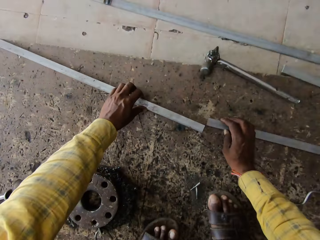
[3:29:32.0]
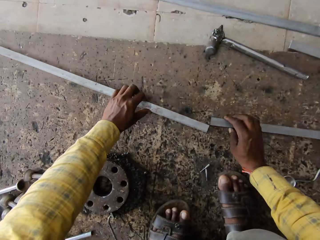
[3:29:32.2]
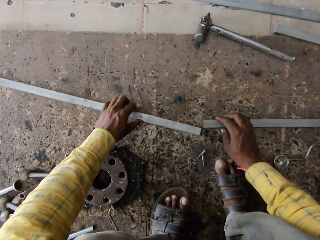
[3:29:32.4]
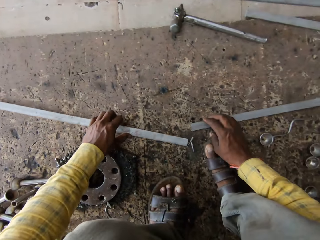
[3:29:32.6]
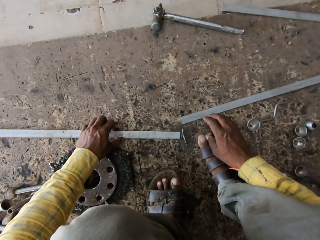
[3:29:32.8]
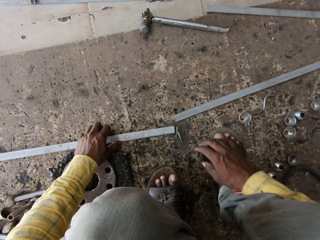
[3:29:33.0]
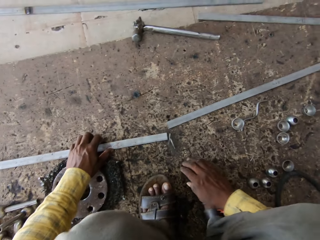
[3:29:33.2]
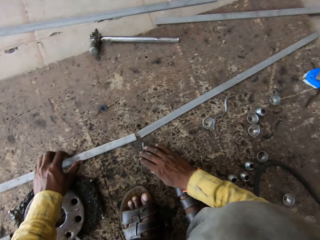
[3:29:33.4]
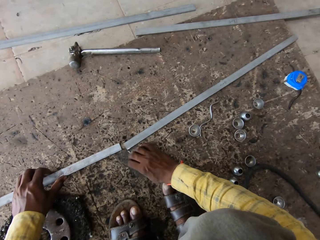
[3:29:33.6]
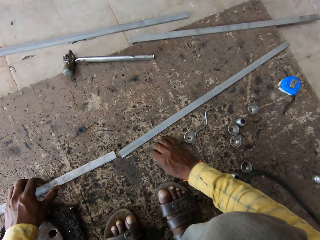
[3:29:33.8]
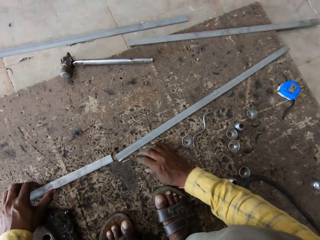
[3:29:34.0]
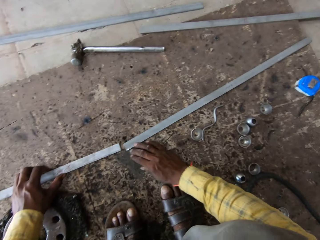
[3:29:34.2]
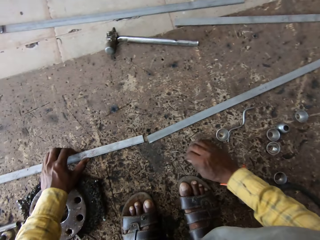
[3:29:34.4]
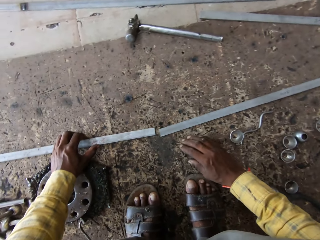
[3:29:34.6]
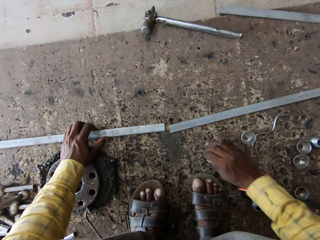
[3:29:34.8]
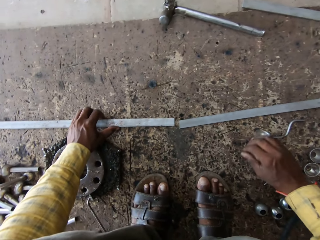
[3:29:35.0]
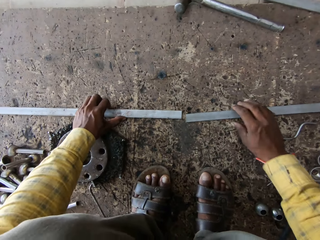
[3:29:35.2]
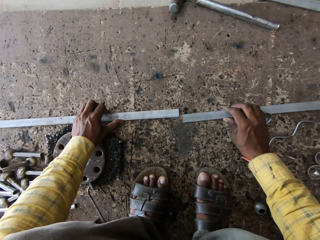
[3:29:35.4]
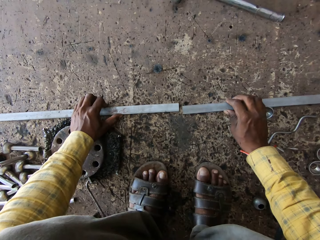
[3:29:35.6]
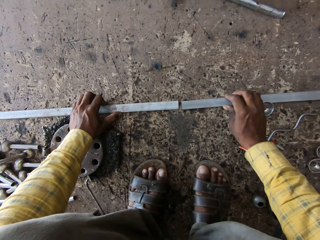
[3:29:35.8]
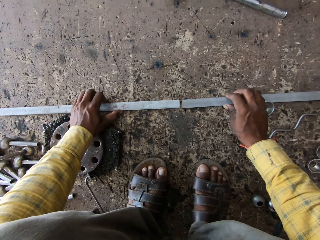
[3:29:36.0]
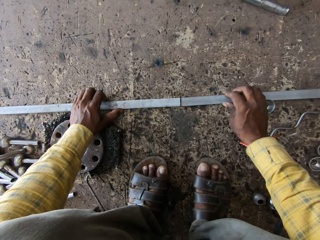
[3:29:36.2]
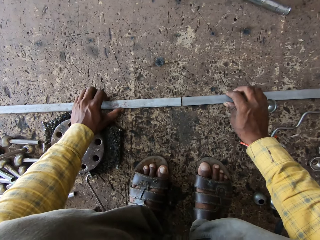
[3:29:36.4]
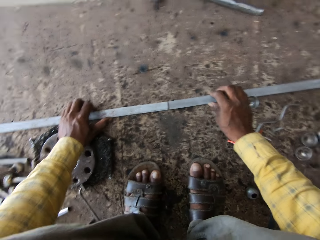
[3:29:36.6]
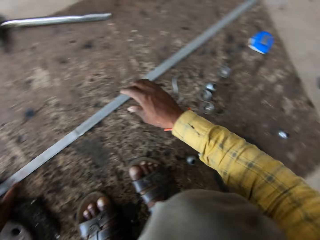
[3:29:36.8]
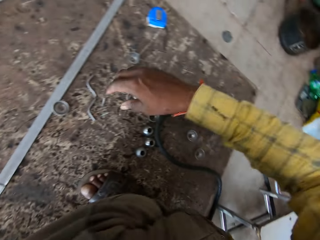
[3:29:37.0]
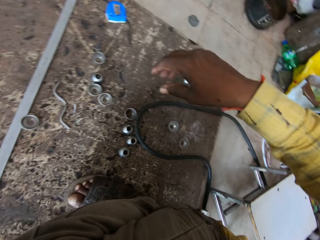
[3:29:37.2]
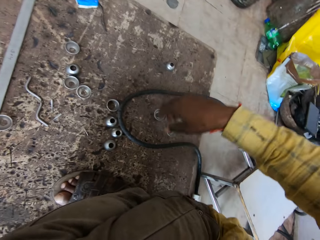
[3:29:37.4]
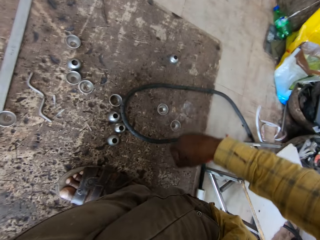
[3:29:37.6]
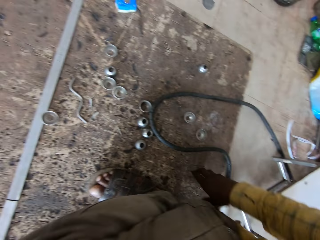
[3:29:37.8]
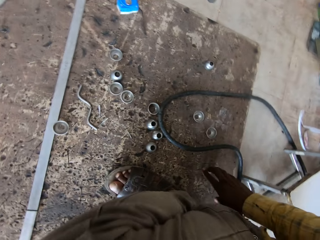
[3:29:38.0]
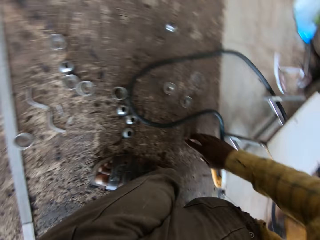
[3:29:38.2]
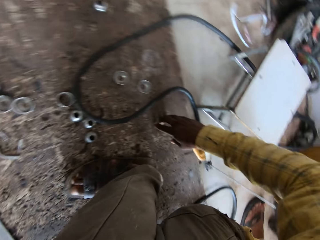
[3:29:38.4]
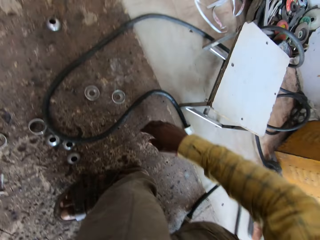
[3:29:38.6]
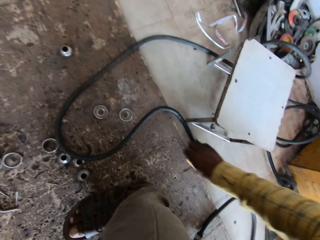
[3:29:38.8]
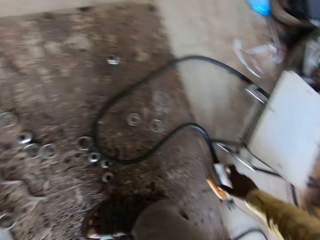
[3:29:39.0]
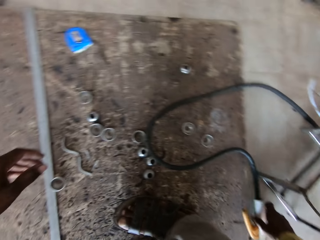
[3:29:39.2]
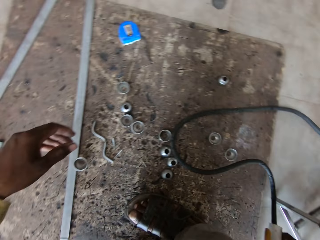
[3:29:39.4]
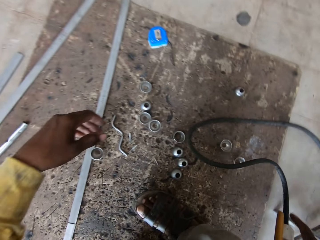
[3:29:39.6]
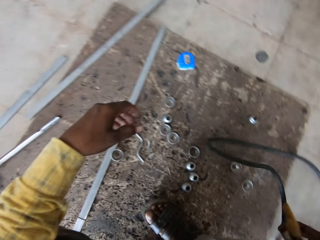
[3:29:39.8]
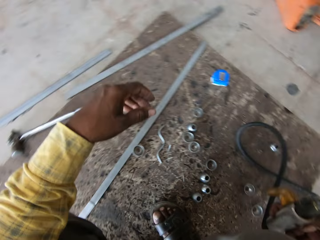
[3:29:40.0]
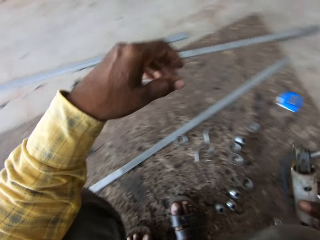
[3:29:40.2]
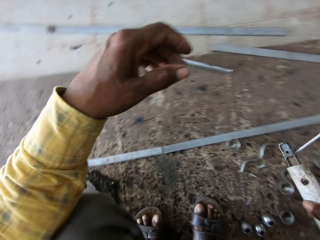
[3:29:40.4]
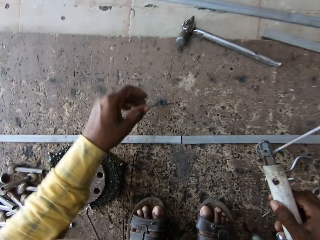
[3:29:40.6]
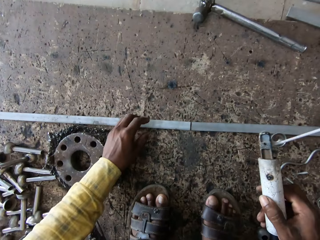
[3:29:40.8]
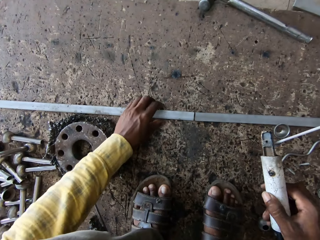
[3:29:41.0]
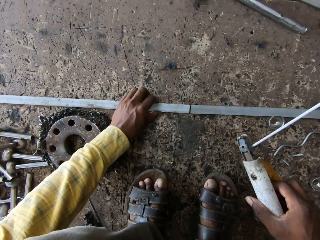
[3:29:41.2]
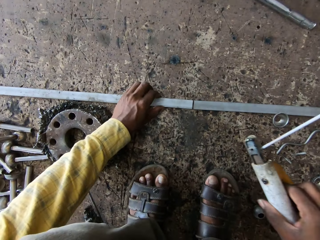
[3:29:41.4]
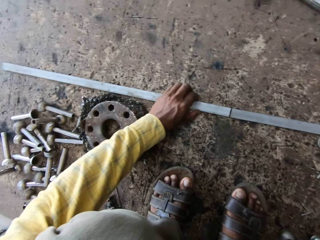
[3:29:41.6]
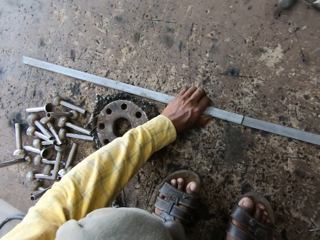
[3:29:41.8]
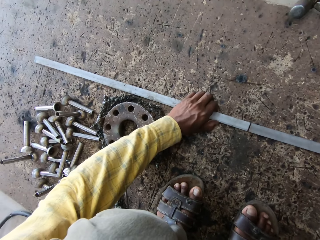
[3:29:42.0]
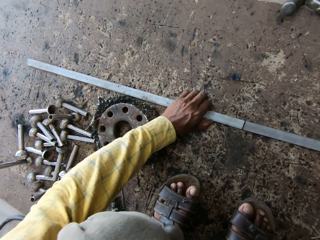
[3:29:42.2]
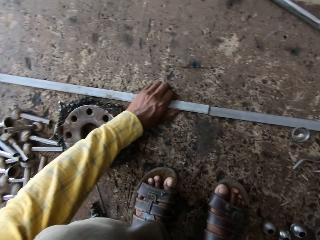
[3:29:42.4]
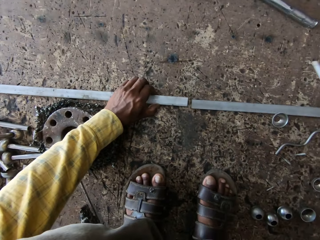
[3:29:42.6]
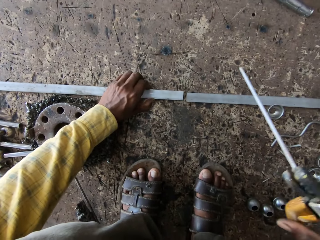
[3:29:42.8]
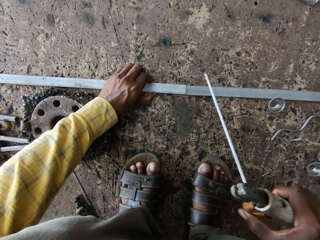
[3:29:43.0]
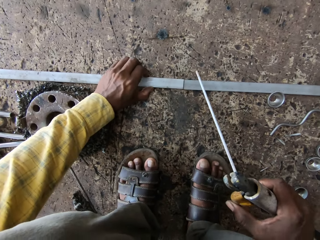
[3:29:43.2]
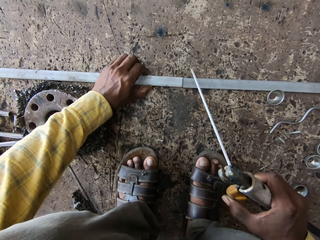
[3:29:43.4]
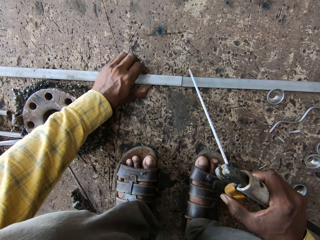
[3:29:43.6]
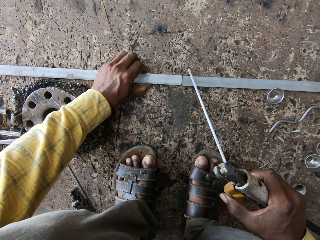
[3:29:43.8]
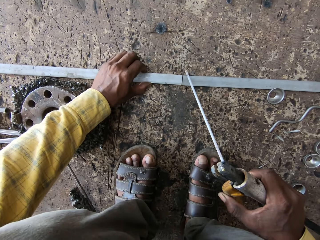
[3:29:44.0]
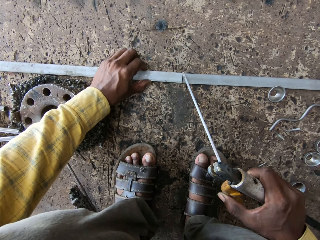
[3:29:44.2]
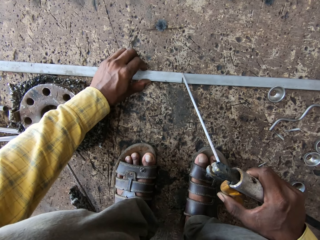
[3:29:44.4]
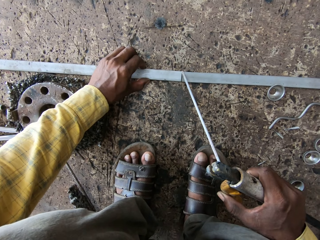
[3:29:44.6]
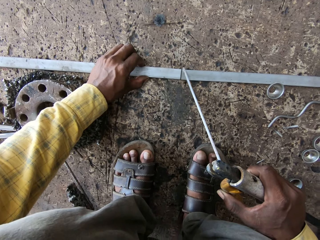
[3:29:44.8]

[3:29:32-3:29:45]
The camera wearer pulls the metal with both hands. They put the metal down. They push something. They hold the metal. They put the metal together. They touch the floor. They take the welding machine. They hold the metal. They move the metal.

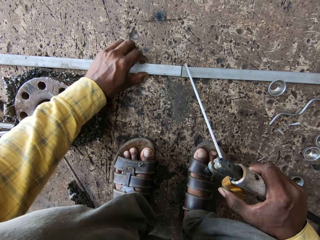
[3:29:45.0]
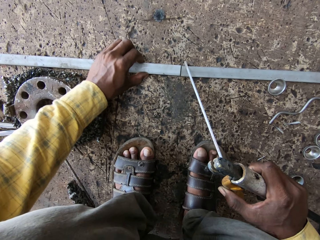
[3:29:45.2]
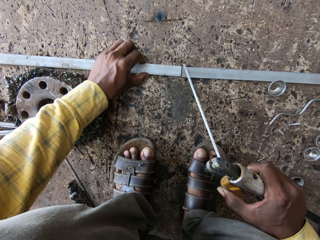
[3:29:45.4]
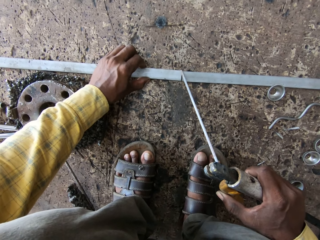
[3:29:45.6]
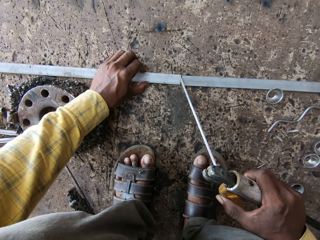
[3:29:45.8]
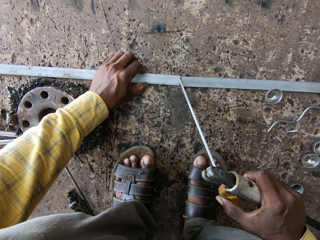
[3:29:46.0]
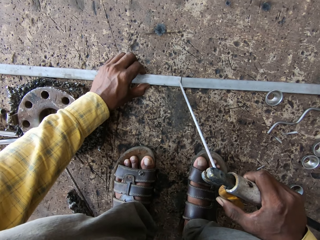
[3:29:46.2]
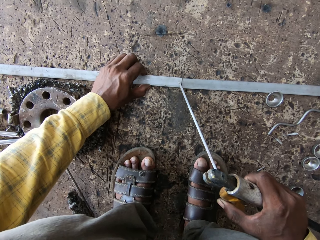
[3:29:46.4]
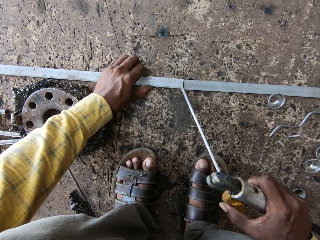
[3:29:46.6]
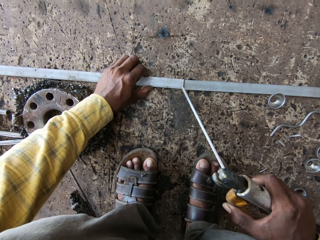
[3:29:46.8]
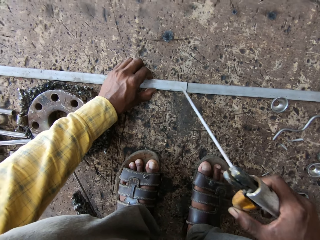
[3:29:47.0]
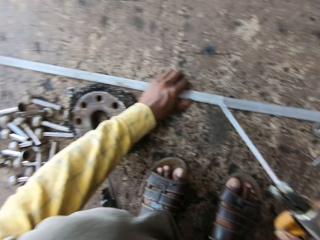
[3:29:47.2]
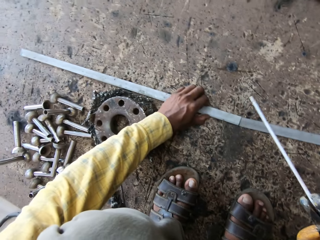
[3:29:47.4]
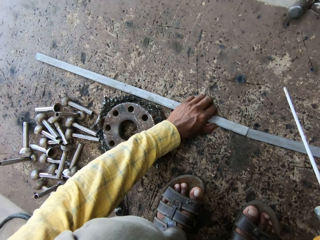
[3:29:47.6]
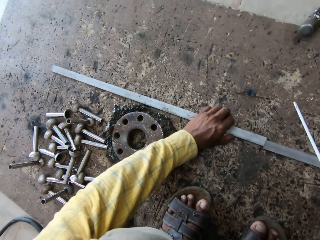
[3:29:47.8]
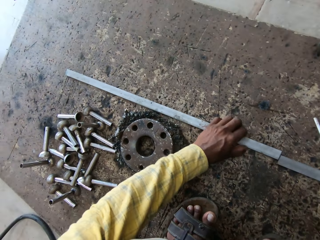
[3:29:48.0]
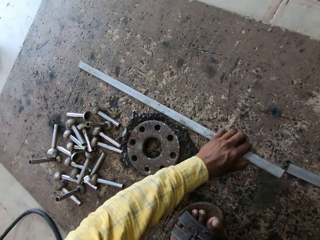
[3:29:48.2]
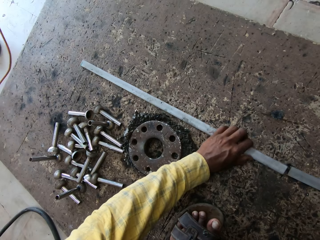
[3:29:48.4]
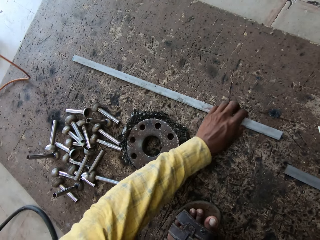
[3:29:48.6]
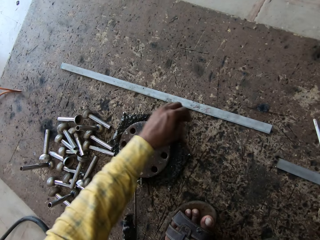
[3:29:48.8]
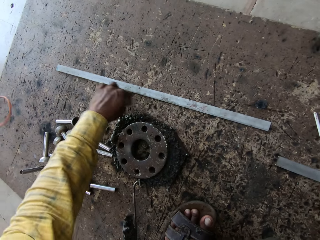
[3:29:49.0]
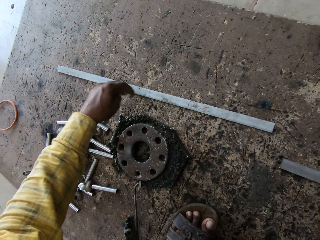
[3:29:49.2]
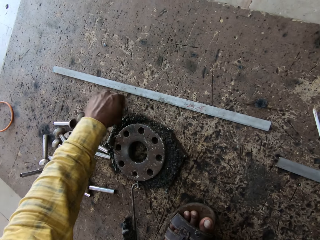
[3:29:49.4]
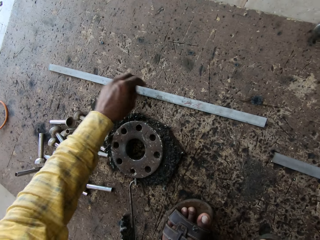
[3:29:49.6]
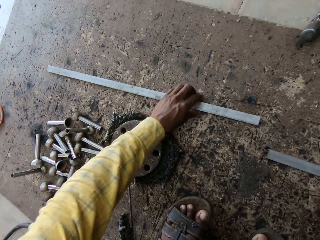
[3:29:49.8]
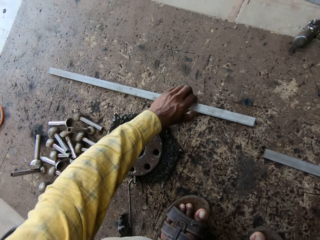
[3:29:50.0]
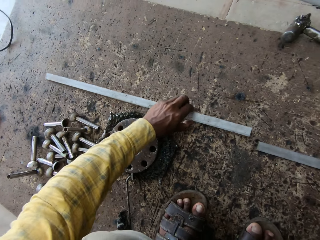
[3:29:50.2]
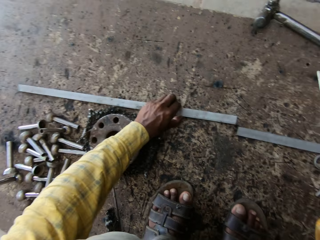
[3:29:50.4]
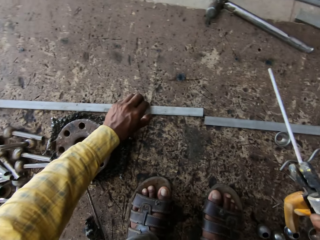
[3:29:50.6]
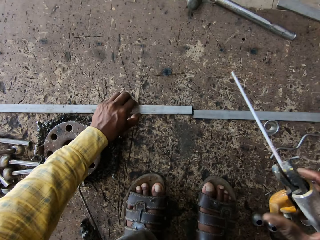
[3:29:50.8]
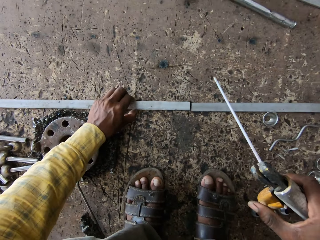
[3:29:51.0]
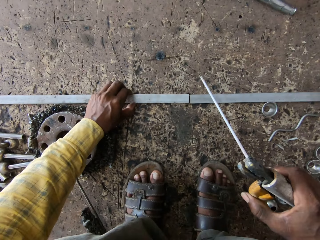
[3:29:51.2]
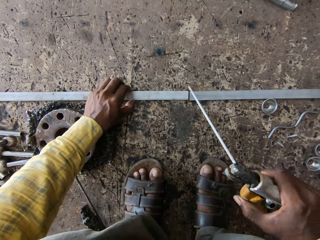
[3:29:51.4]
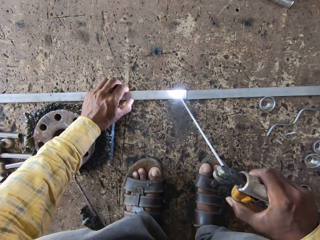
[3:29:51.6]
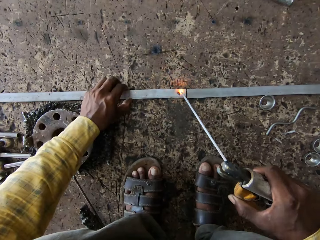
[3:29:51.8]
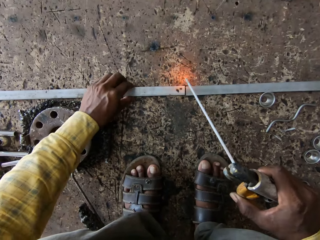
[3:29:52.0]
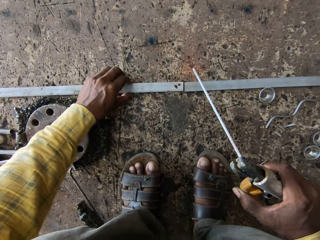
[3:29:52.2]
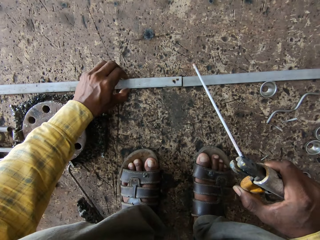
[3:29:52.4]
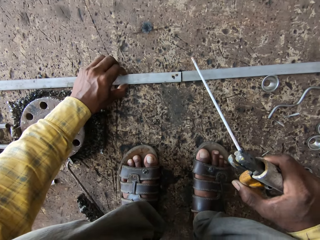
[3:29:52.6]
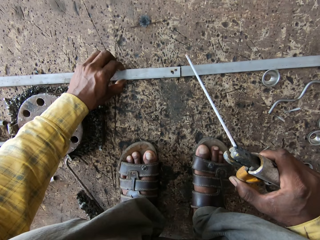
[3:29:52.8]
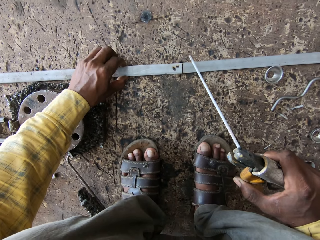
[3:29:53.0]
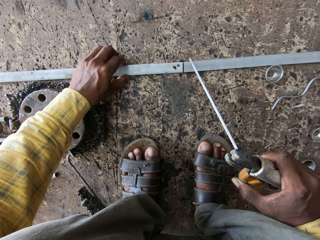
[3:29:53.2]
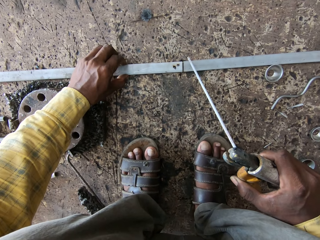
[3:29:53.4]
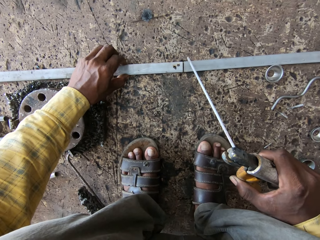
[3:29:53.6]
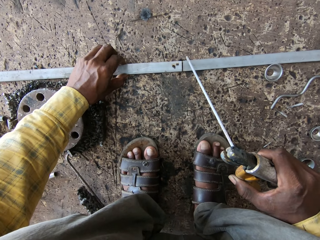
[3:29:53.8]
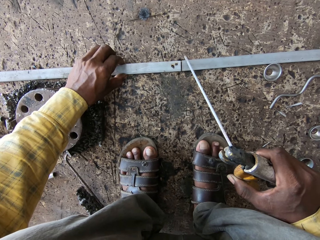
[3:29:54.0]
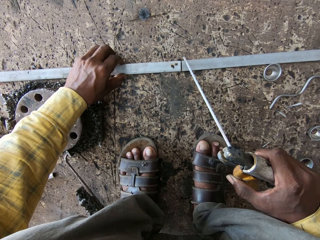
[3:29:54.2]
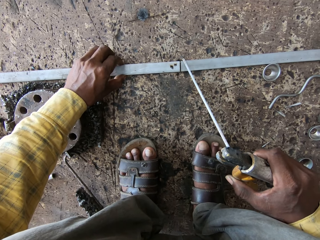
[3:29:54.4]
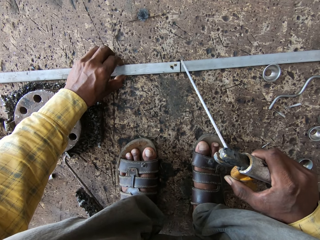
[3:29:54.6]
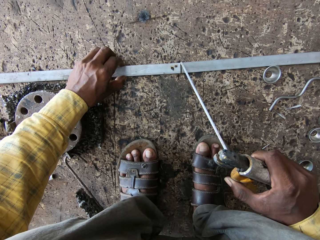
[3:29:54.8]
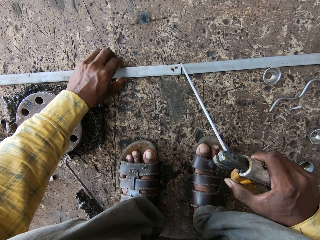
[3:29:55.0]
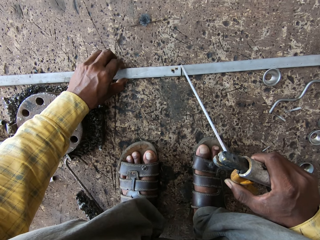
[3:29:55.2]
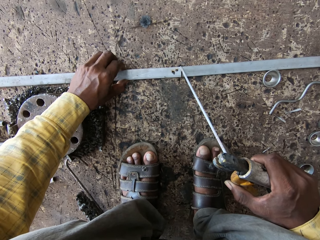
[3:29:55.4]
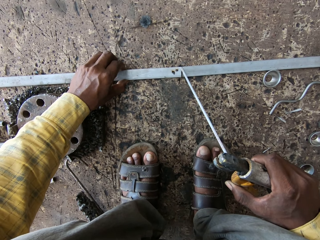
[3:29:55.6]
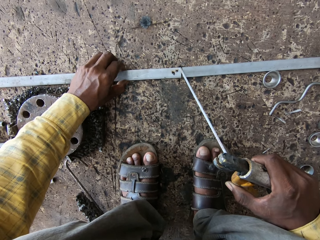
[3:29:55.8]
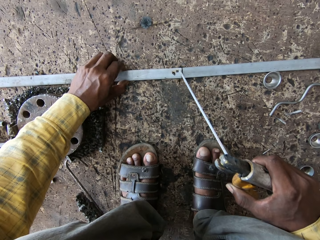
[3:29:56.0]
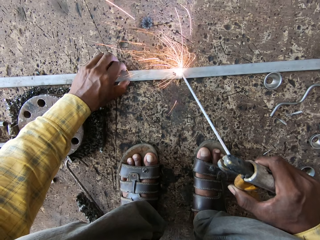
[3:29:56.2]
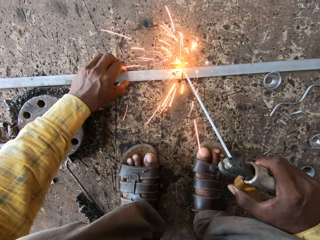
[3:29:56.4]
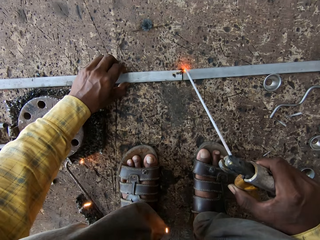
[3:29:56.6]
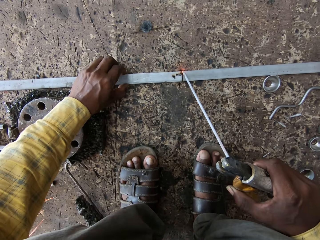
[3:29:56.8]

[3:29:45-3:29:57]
The camera wearer hits the metal. They put the metal down, rub the metal, and move the metal. They weld.
